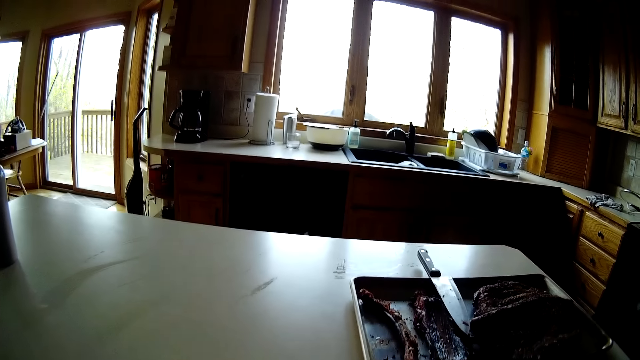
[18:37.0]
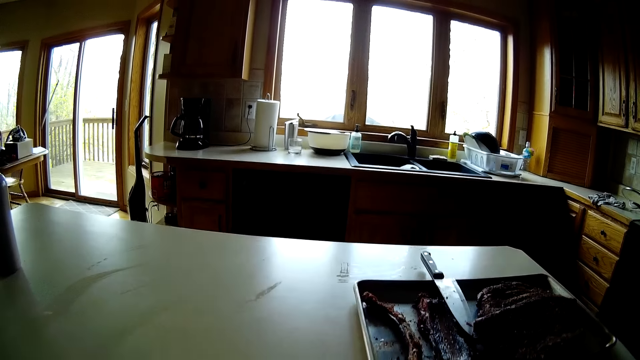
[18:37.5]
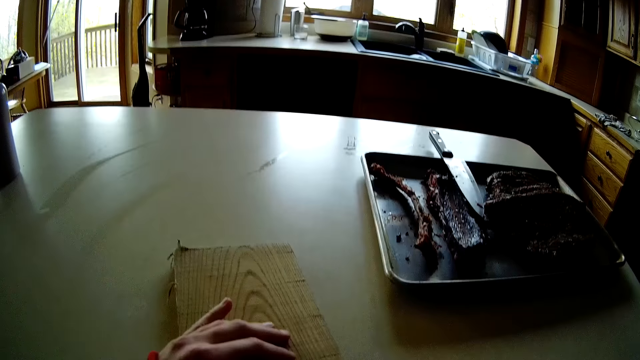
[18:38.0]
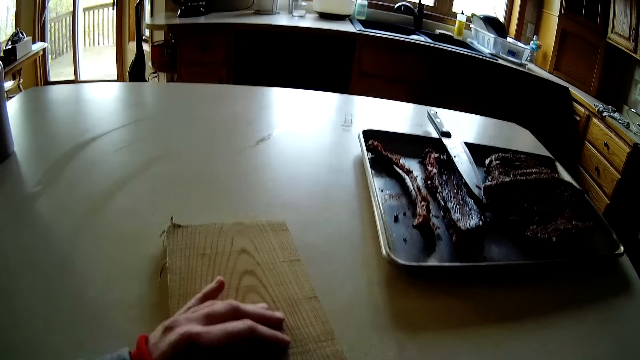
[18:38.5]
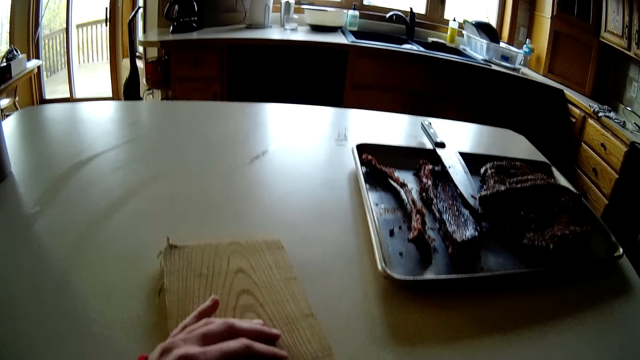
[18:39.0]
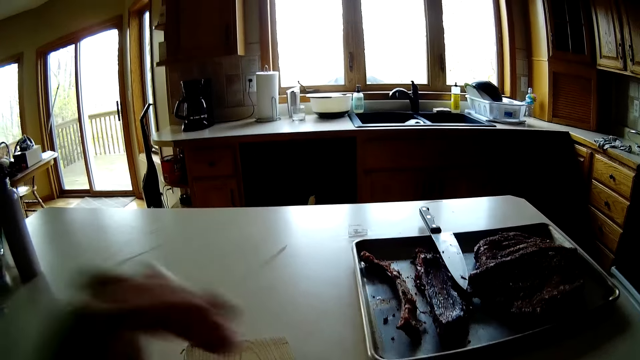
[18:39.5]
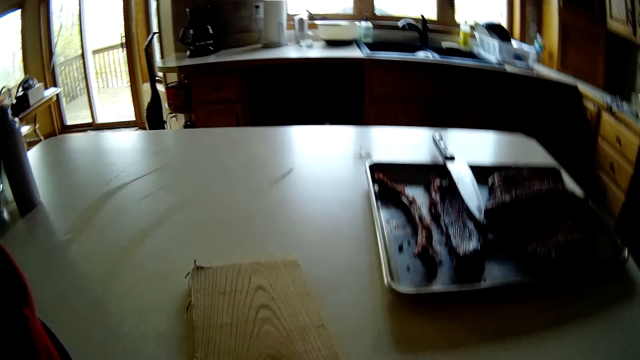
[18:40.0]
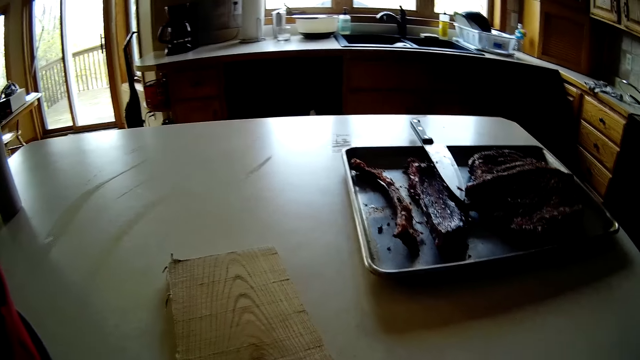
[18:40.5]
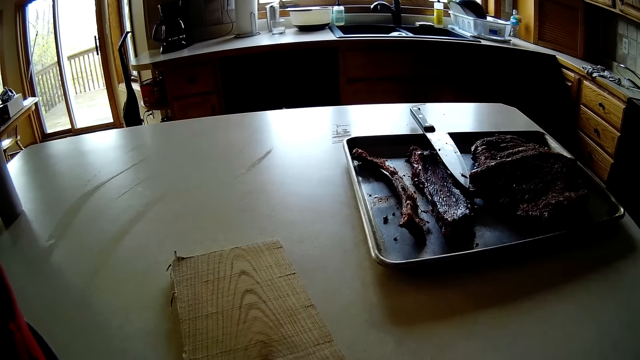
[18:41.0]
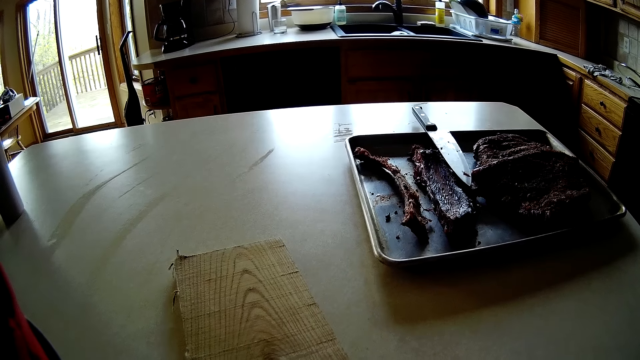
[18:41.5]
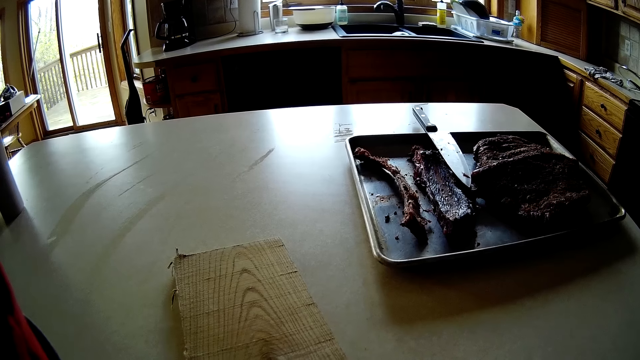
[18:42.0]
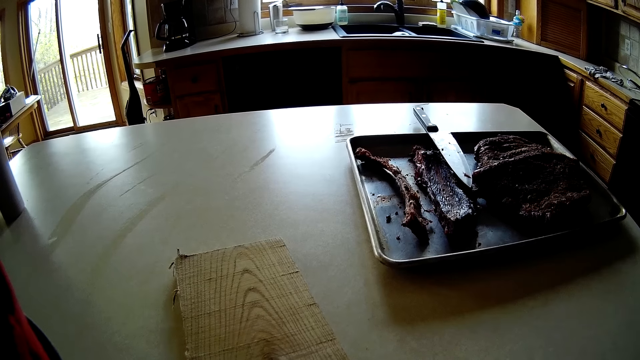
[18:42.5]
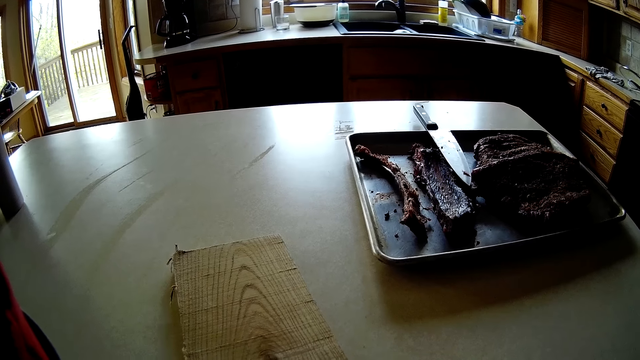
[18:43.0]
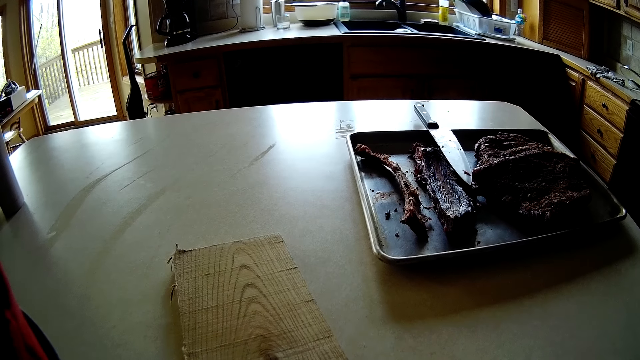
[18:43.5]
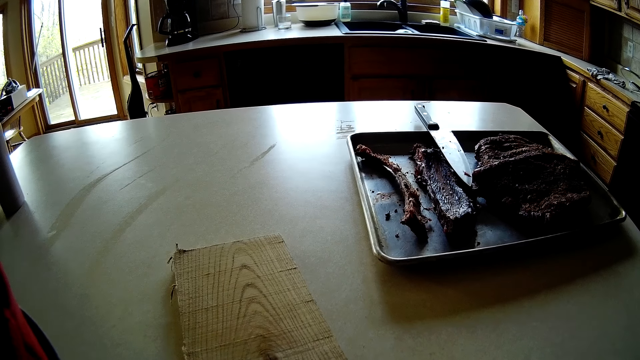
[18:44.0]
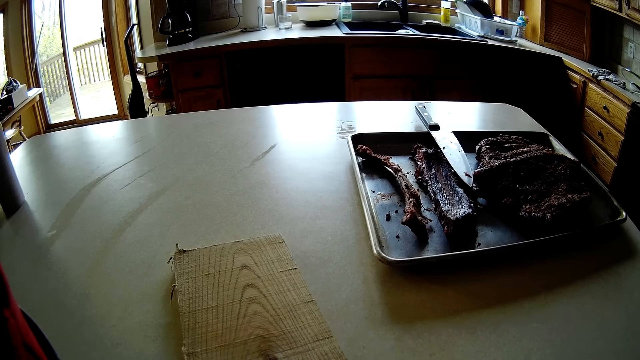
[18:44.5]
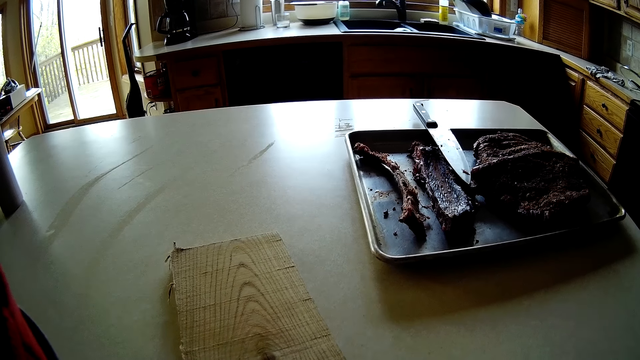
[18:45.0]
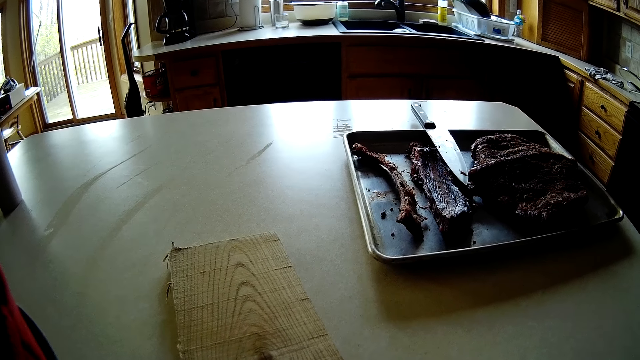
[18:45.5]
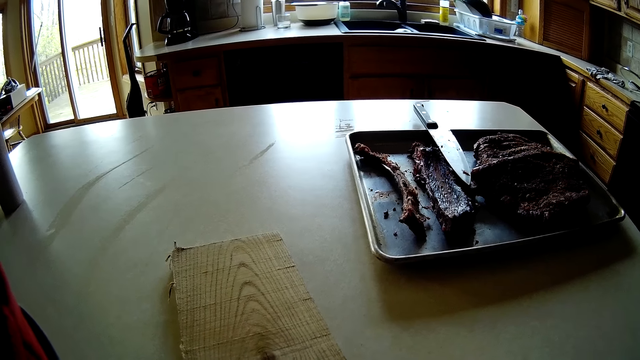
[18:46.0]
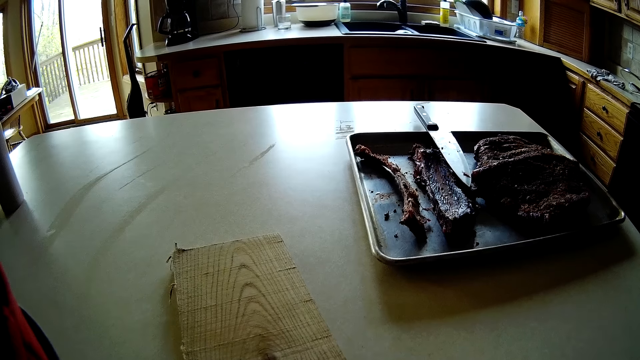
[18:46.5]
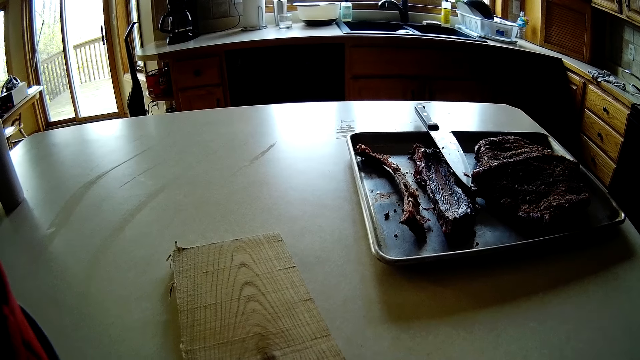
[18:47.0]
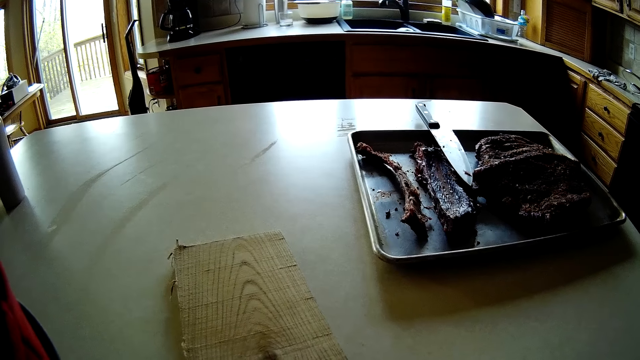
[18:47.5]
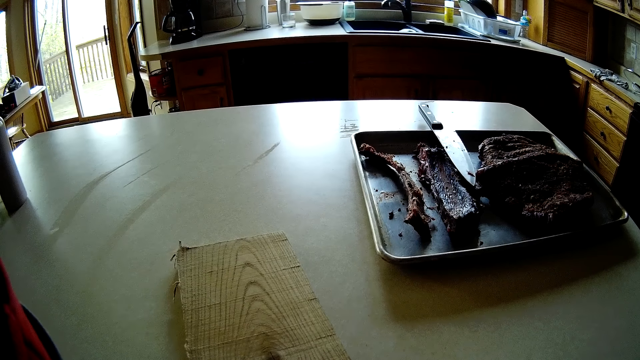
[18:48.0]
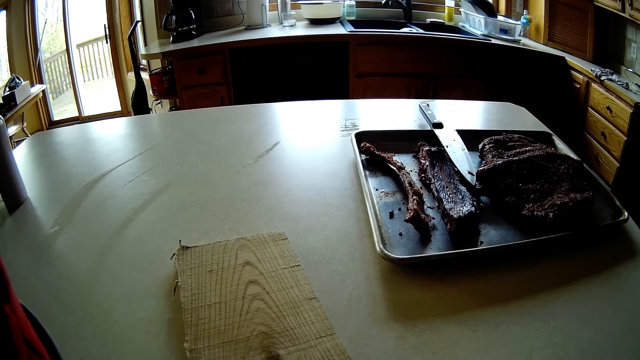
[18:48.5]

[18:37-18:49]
The camera wearer removes her left hand from the wooden plank on the table.

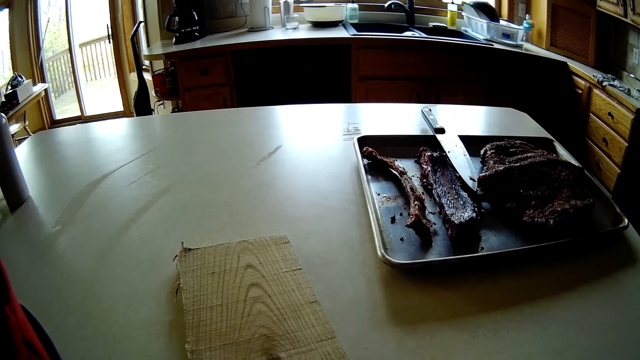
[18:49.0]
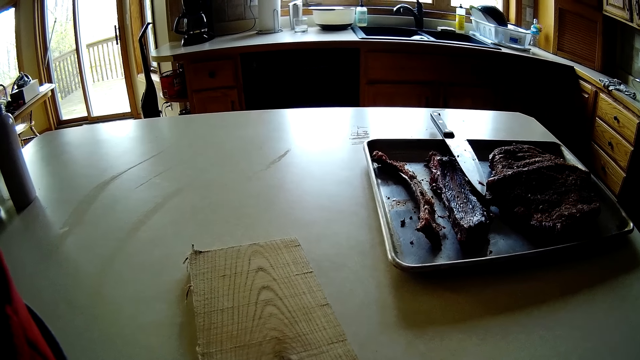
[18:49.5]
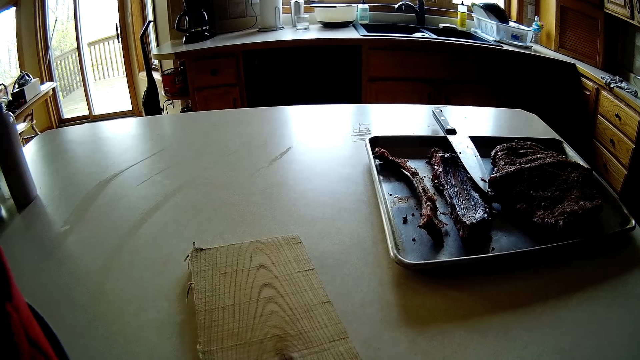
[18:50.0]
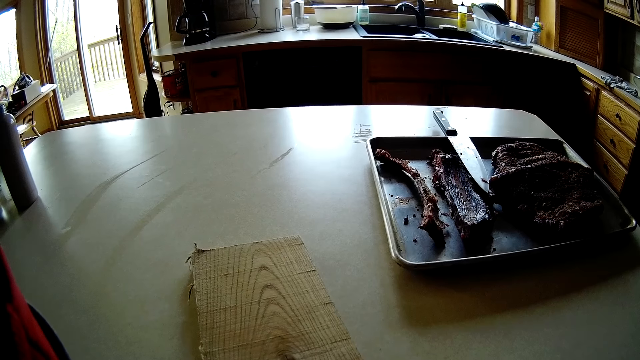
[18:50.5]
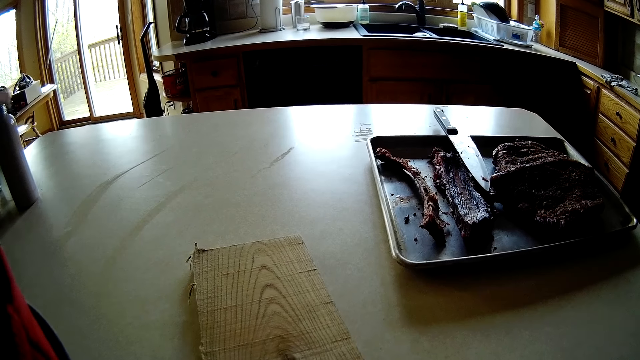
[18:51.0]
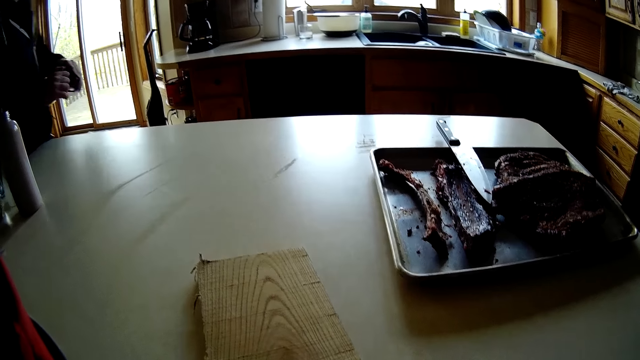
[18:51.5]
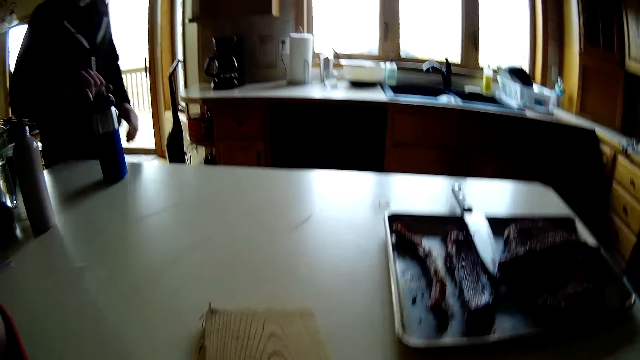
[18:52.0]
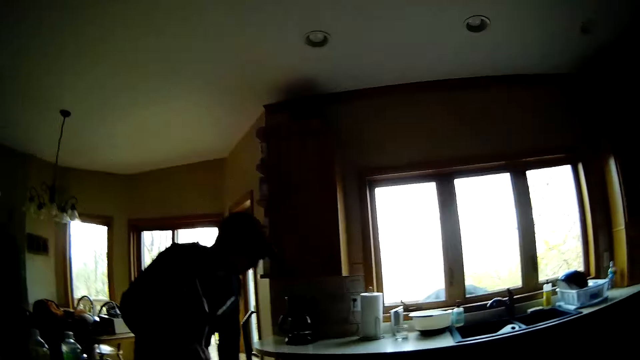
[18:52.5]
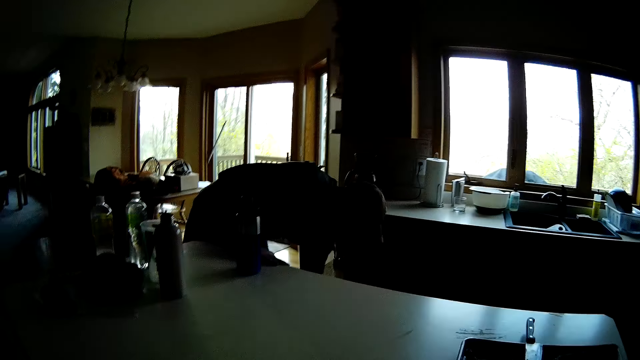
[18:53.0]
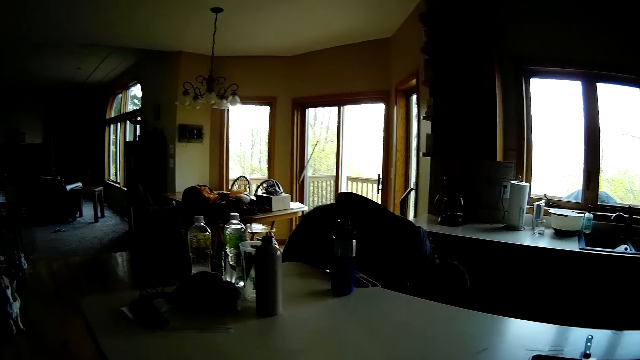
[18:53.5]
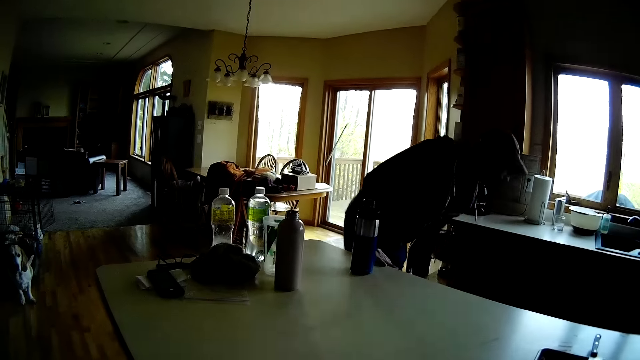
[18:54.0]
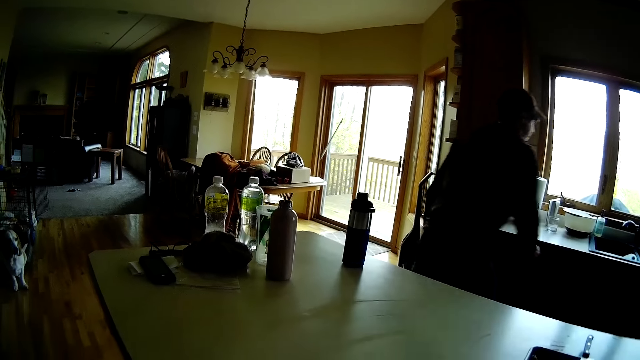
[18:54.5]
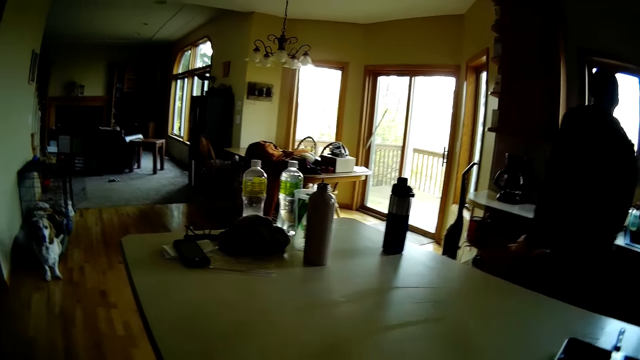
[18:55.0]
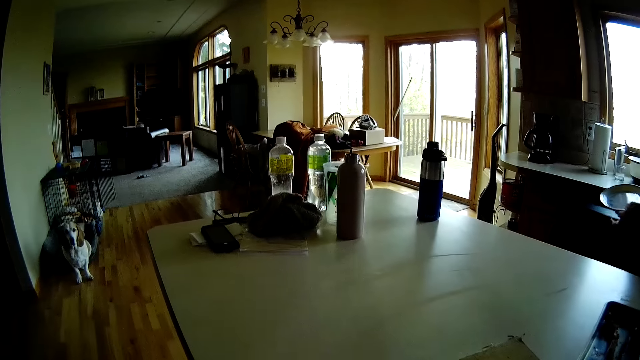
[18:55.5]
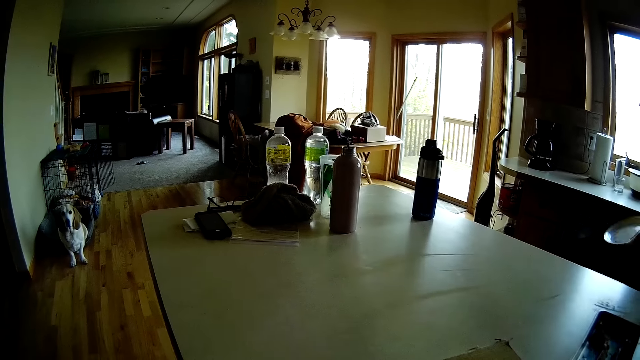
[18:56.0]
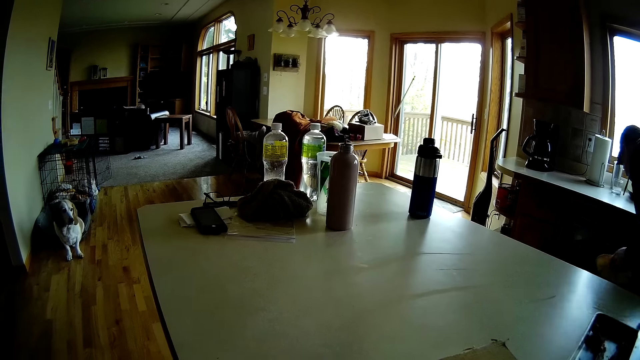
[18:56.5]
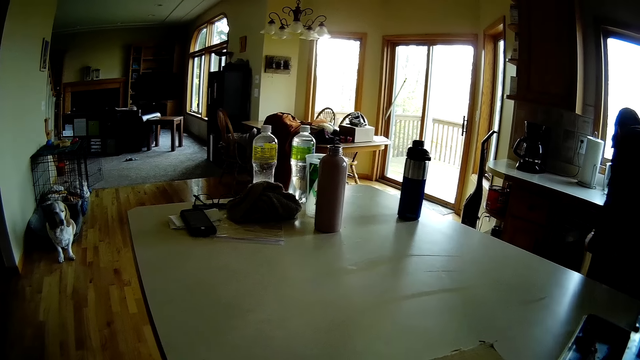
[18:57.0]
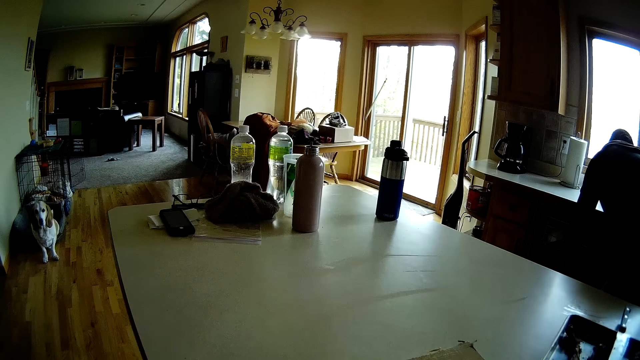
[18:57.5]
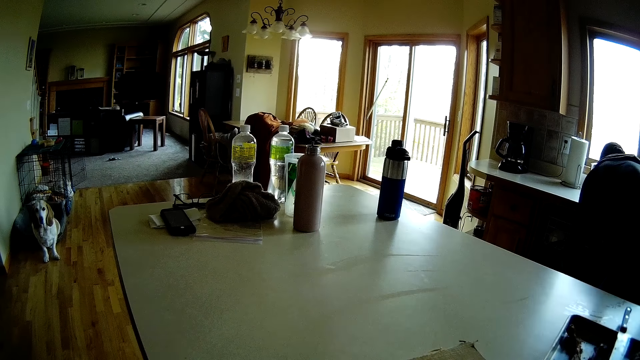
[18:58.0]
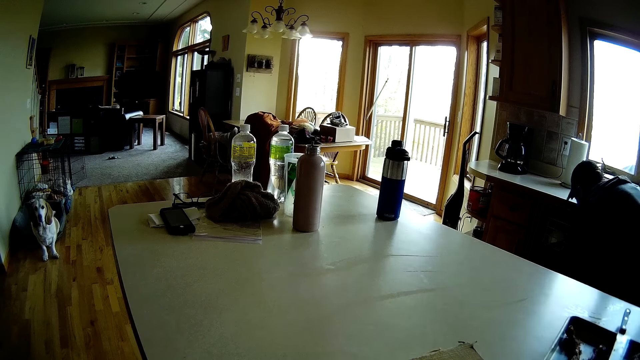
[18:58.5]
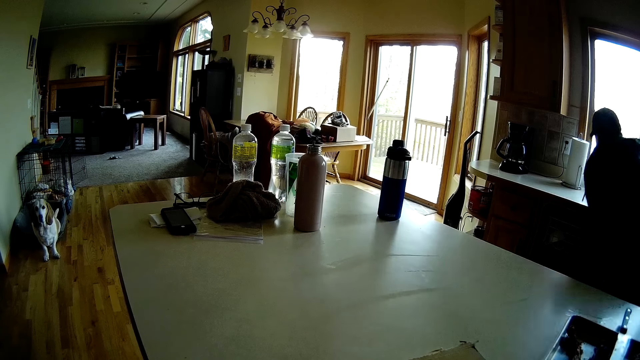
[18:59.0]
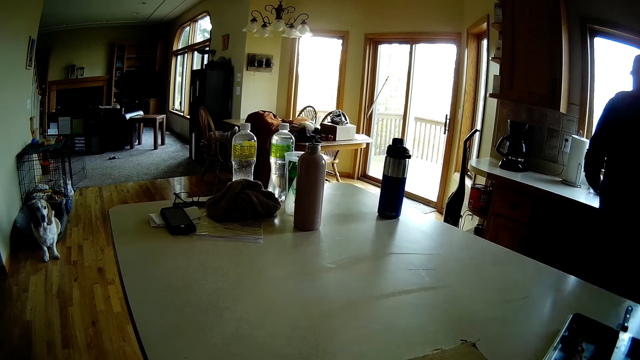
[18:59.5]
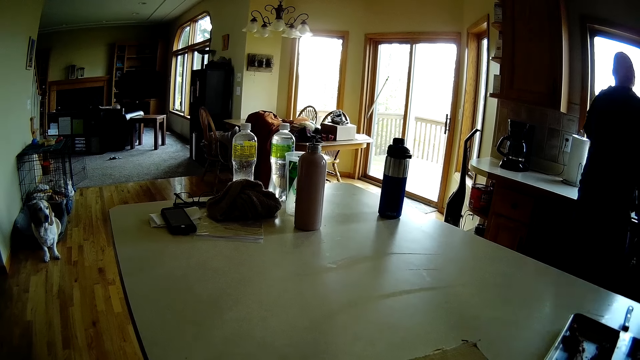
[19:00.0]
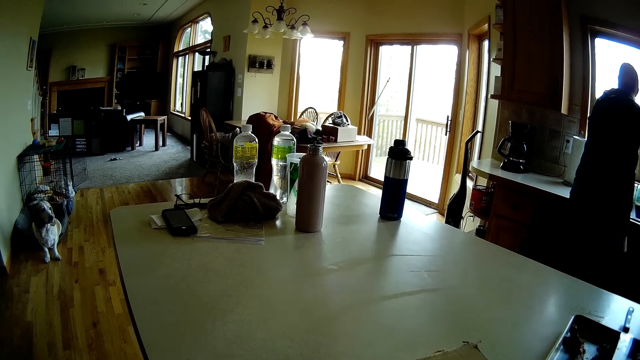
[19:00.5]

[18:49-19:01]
The man drops a water bottle on the table with his right hand. He places his right hand on the table and picks a plate from the floor with his left hand. He walks to the other side. He opens a kitchen cabinet with his right hand. He puts the plate in the kitchen cabinet with his left hand. He closes the kitchen cabinet with his left hand. He picks a toothpick from a kitchen counter with his left hand.
